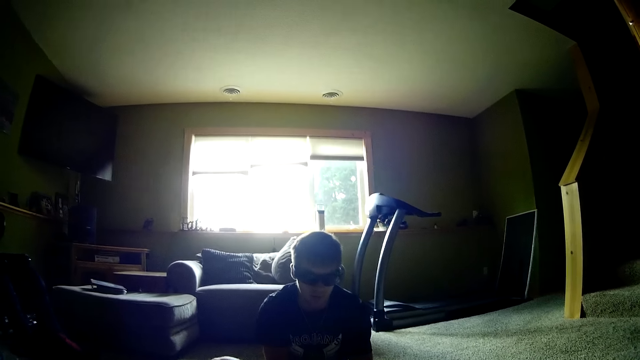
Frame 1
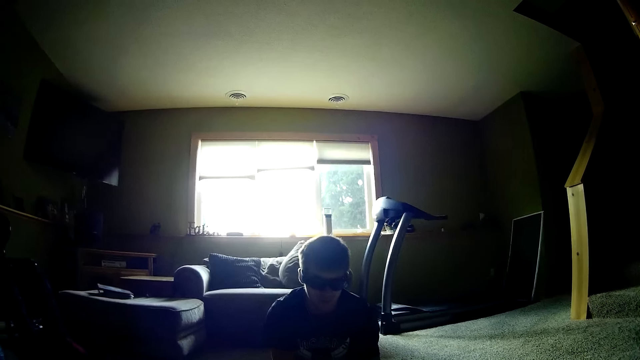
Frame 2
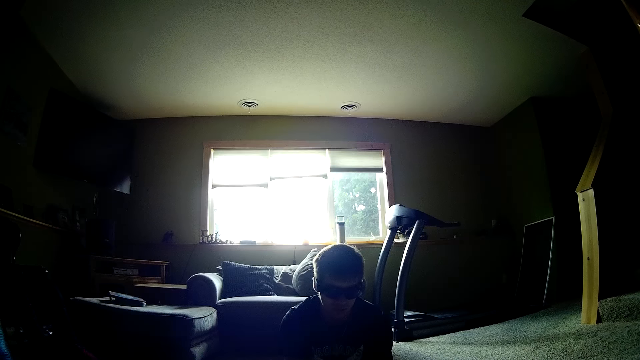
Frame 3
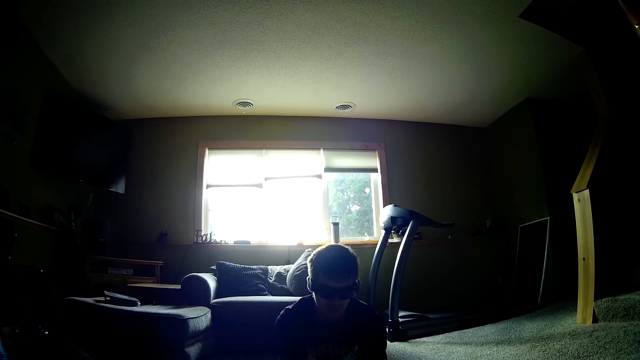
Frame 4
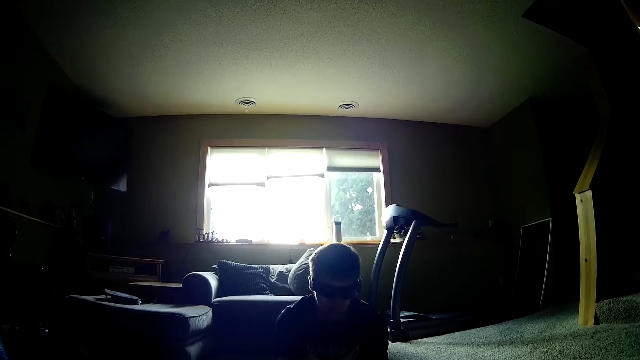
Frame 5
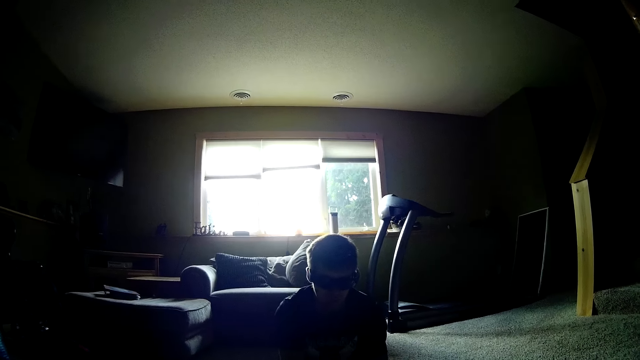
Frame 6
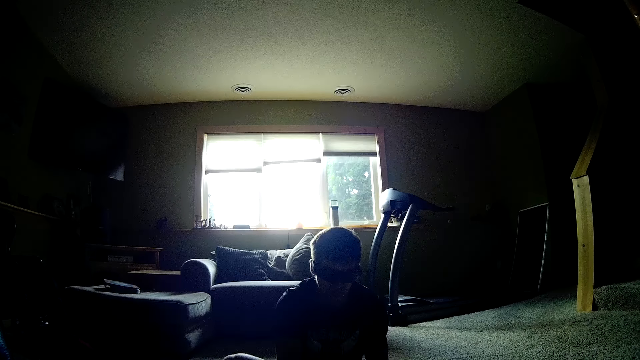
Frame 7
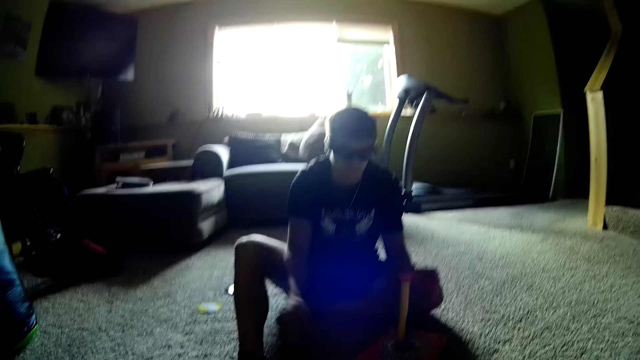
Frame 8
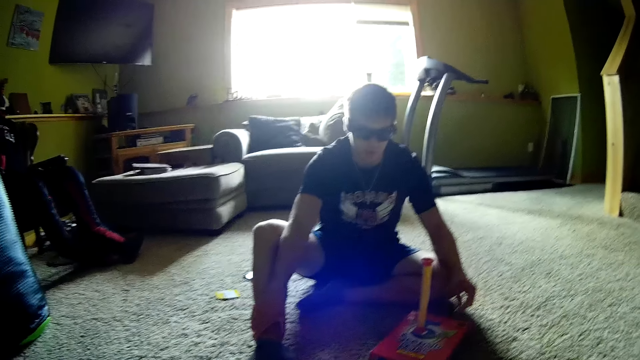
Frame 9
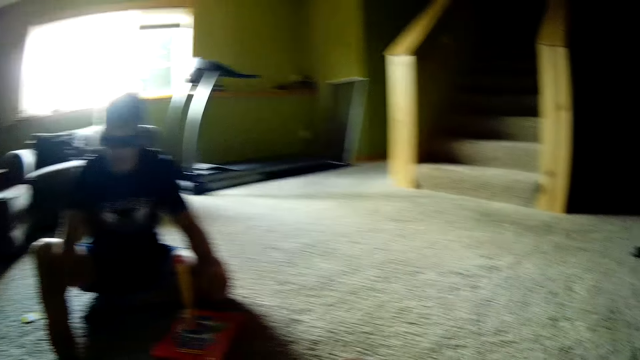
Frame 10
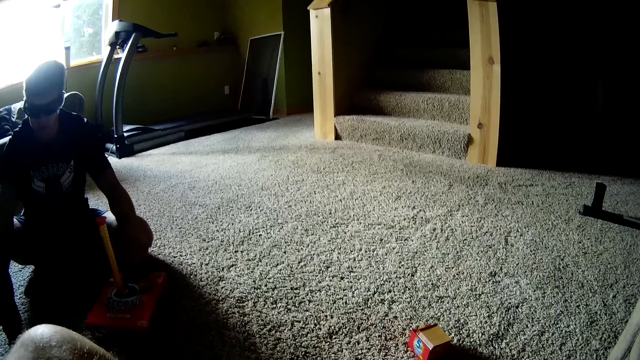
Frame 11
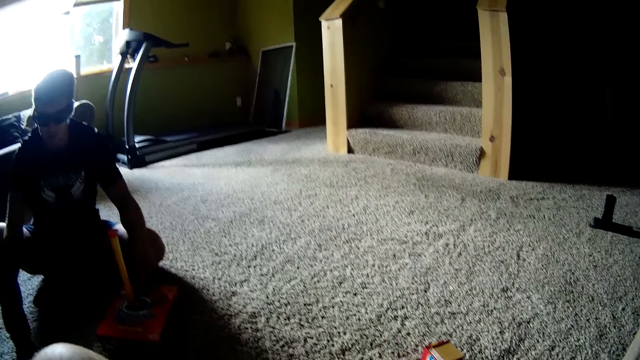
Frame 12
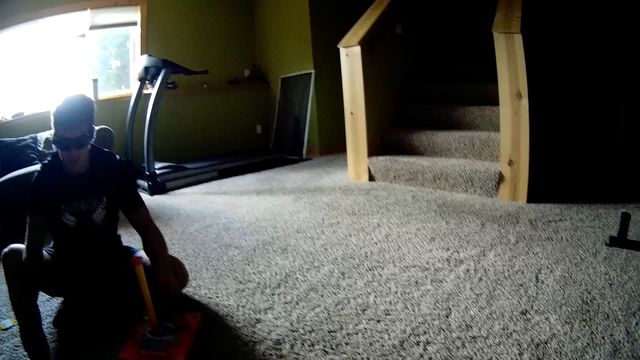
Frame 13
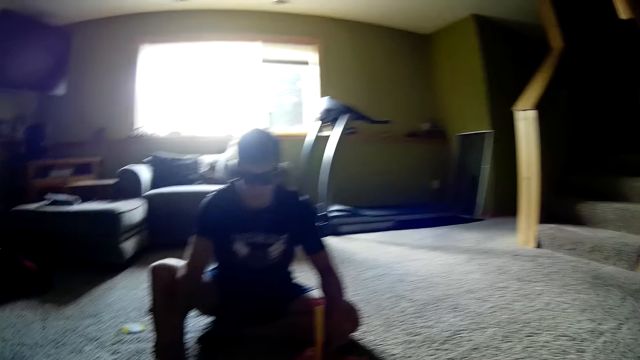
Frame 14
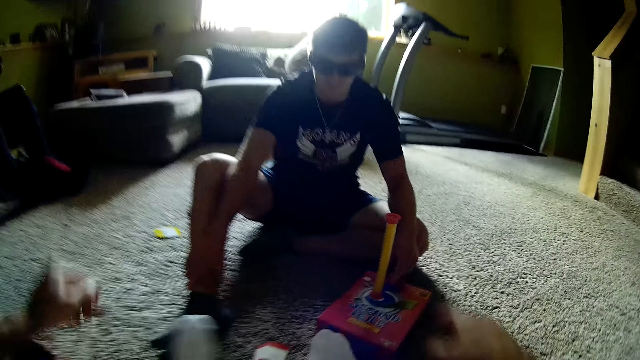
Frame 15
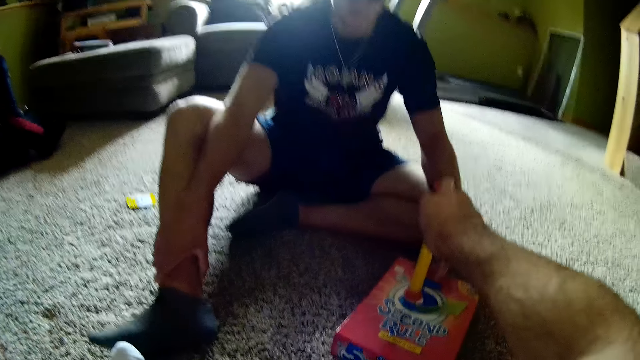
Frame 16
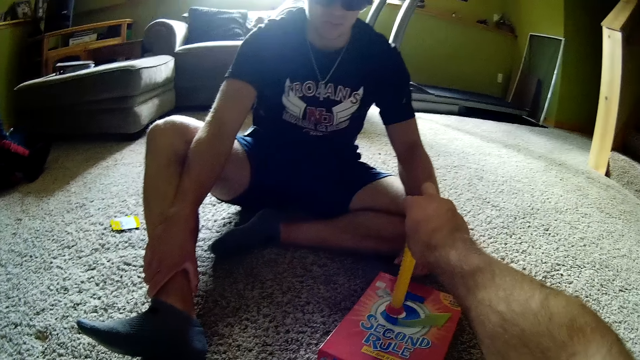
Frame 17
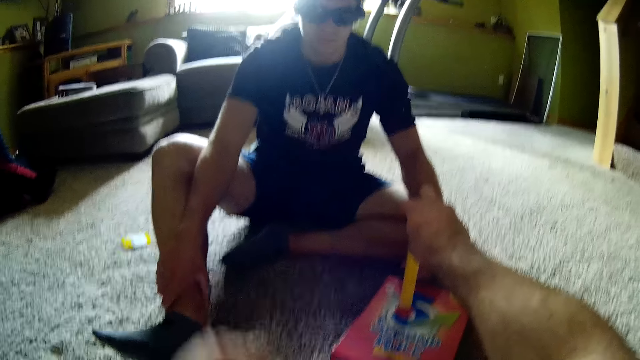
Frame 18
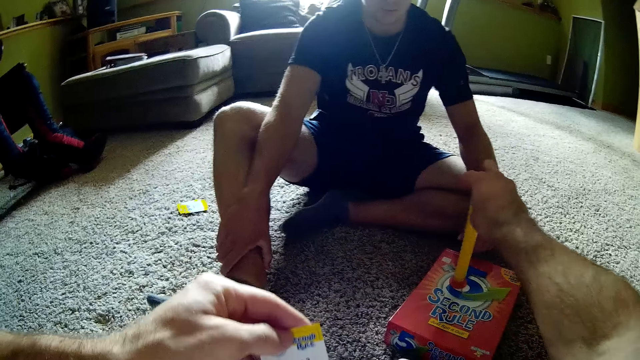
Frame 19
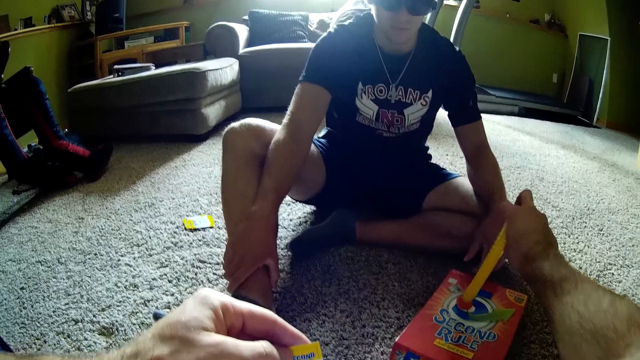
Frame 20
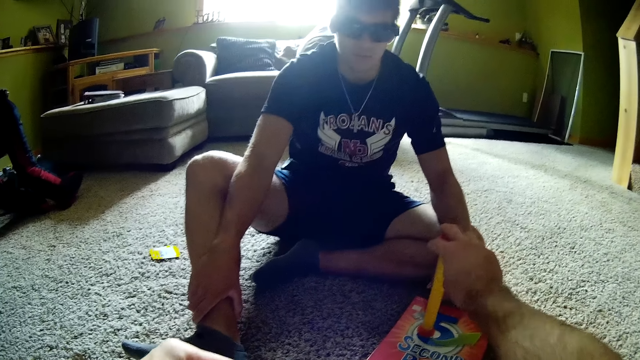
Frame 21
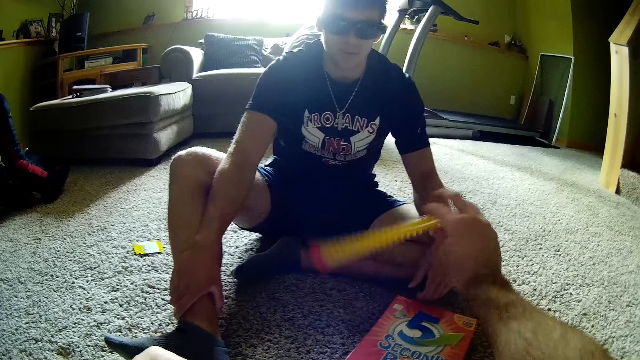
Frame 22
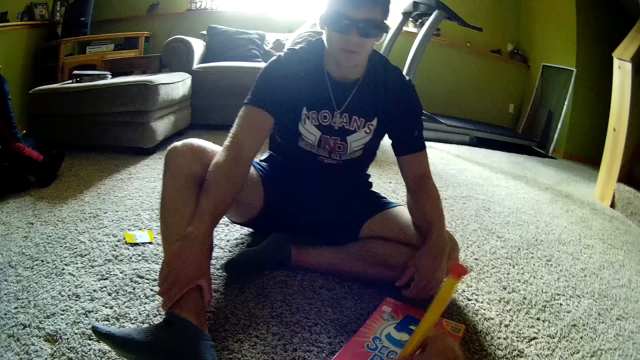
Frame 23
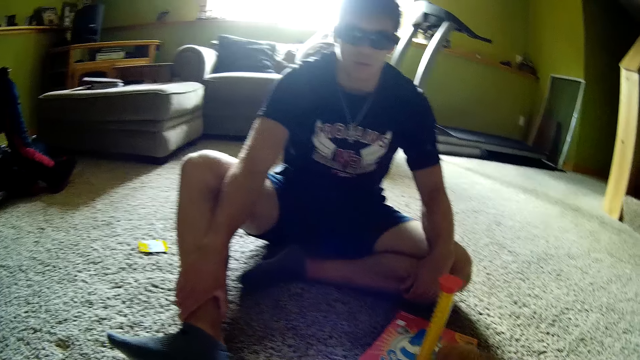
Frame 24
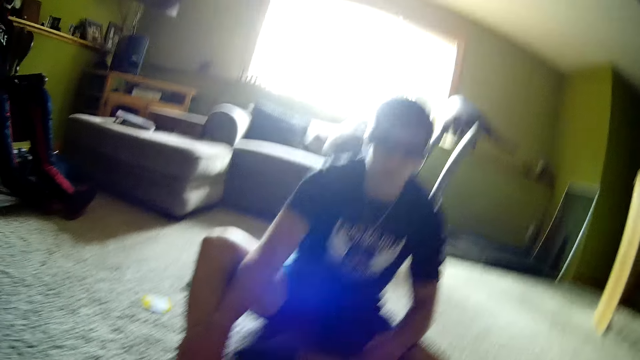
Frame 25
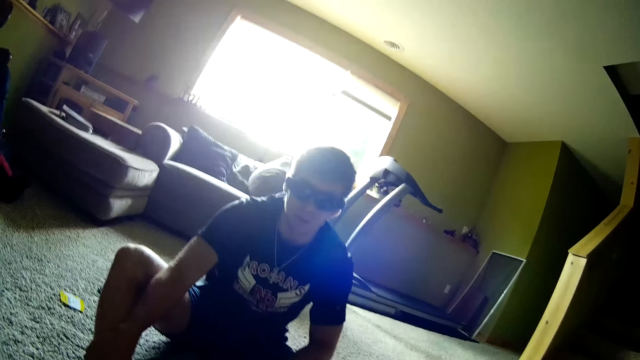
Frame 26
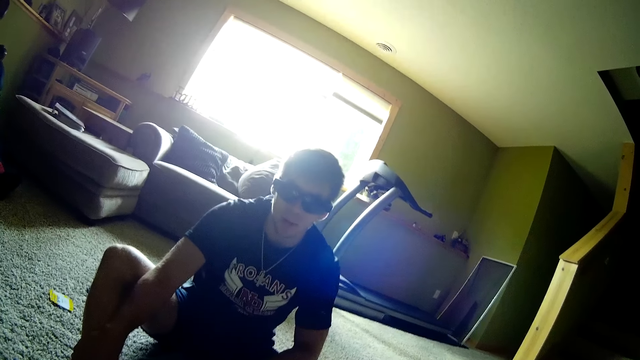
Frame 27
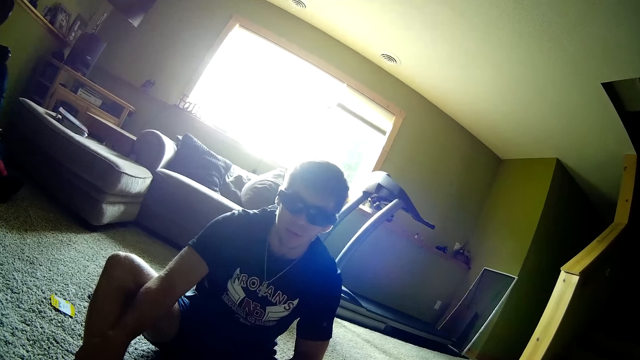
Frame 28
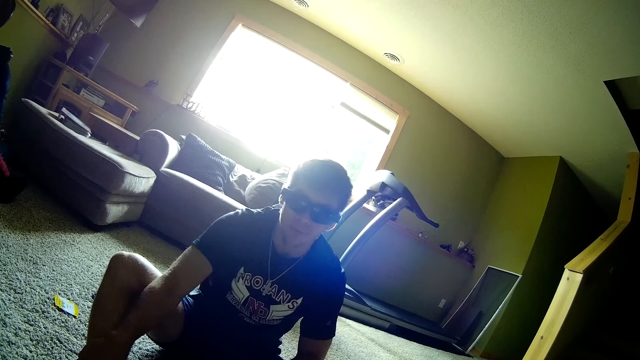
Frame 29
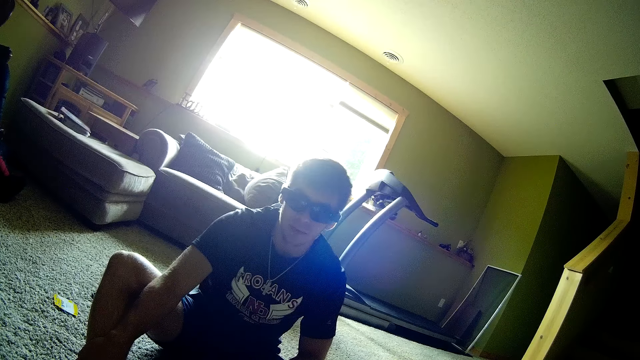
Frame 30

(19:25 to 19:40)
The camera wearer talks to a person. They look around. They hold the tube. They pick a card and read the card. They hold the card. They talk to the person. They turn the tube on the card box and drop the tube on the card box. The person talks to the camera wearer.

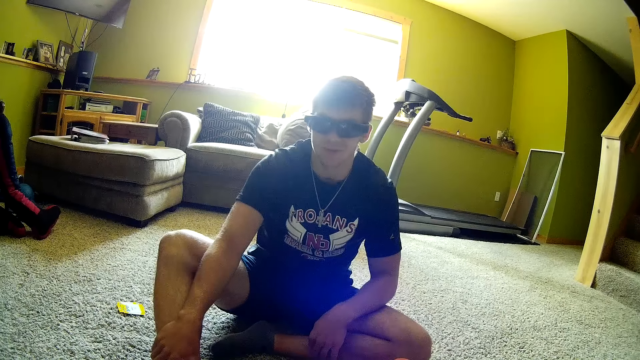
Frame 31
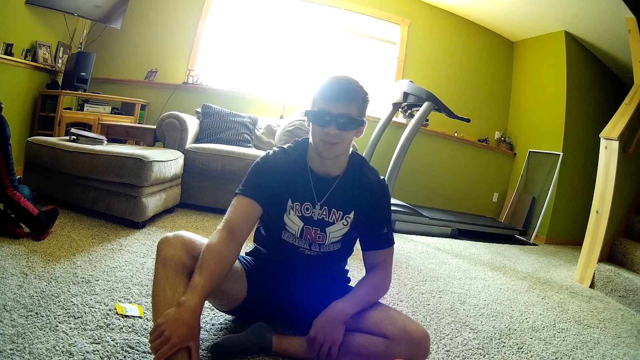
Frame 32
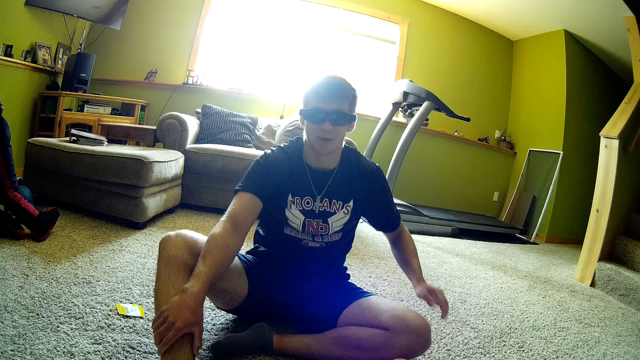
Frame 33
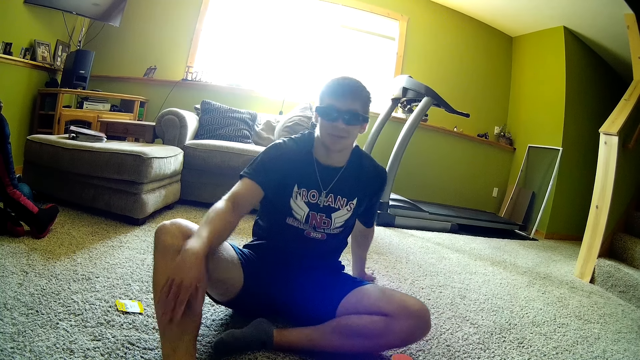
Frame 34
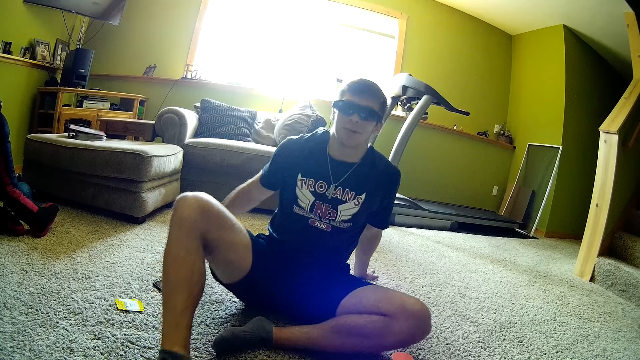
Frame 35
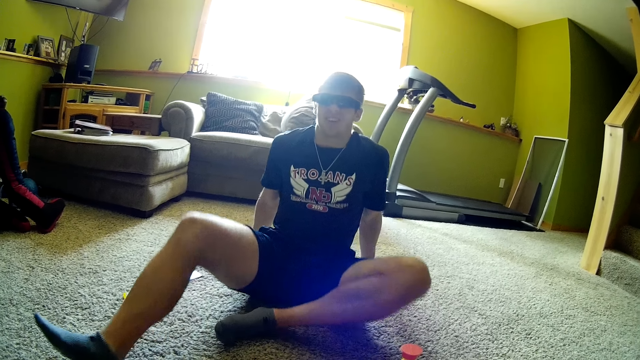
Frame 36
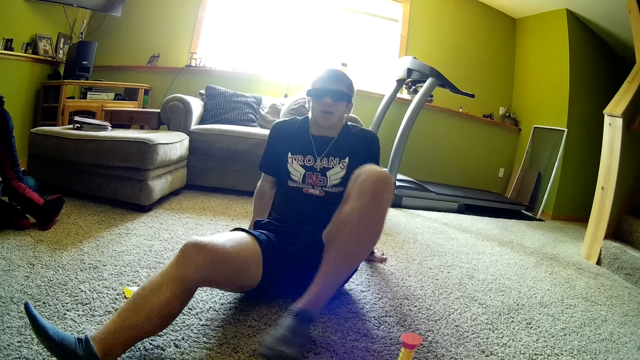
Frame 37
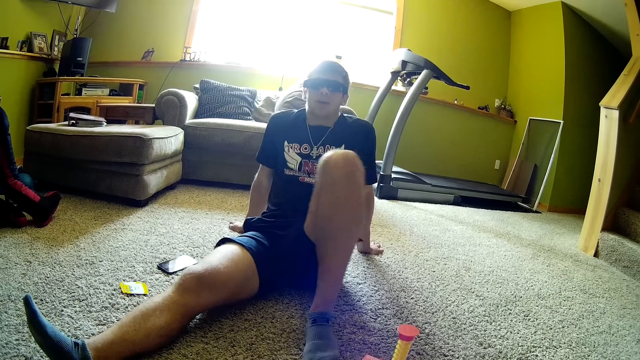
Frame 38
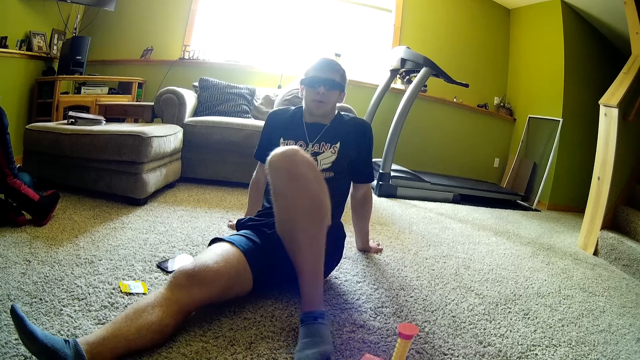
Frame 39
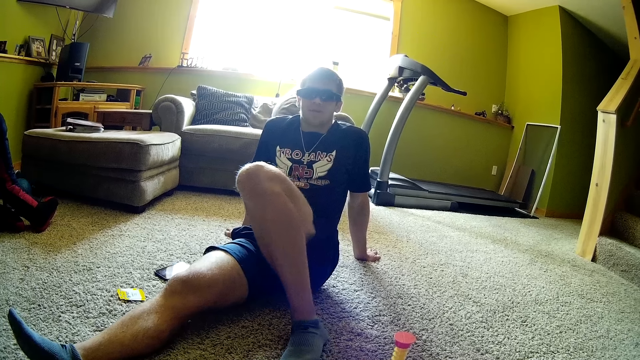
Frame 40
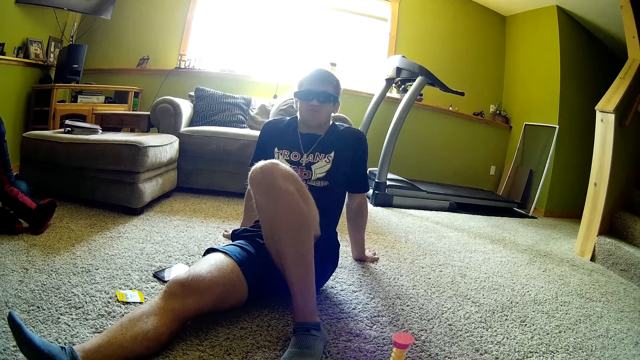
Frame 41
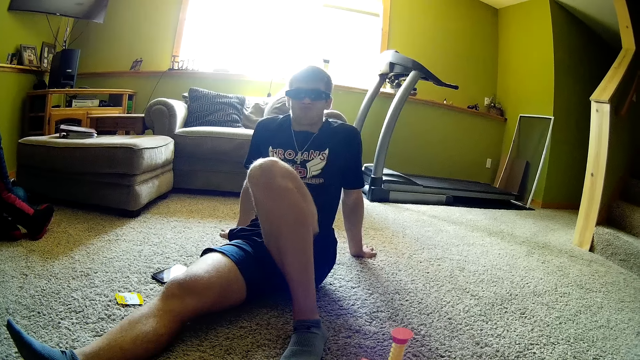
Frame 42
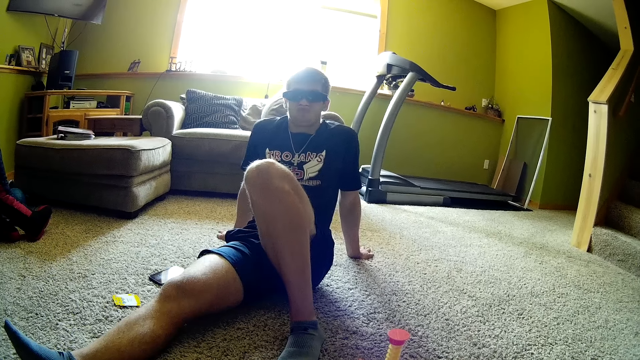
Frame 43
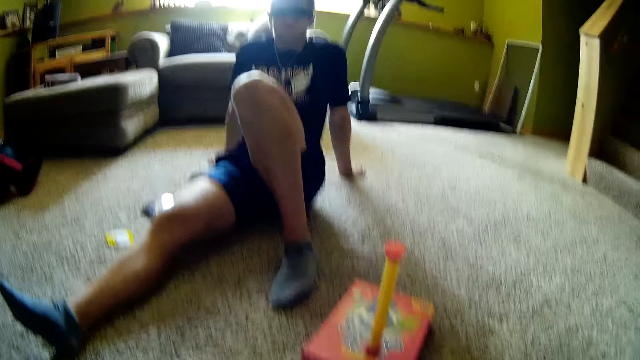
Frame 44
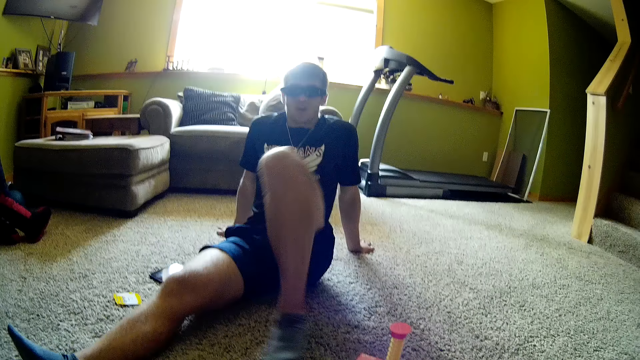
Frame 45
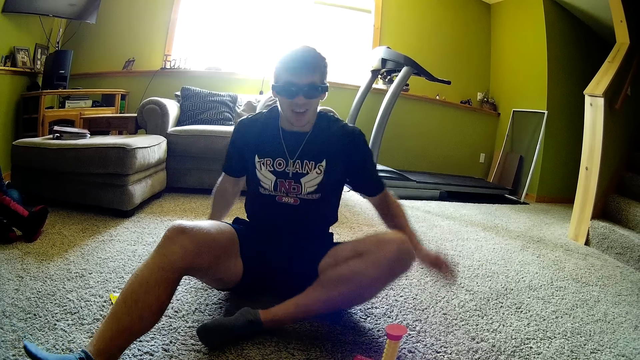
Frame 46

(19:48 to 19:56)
A person holds the floor with both hands. The camera wearer talks to the person.
